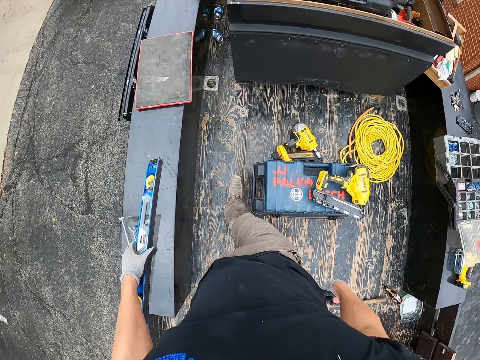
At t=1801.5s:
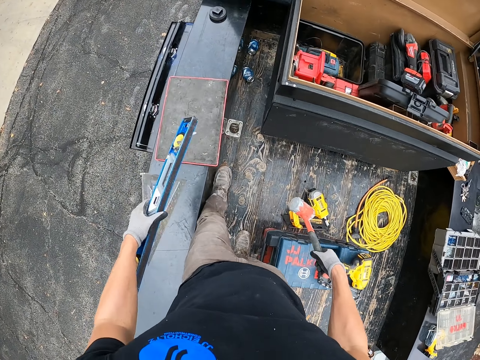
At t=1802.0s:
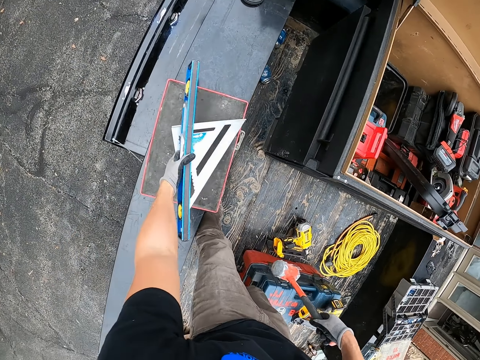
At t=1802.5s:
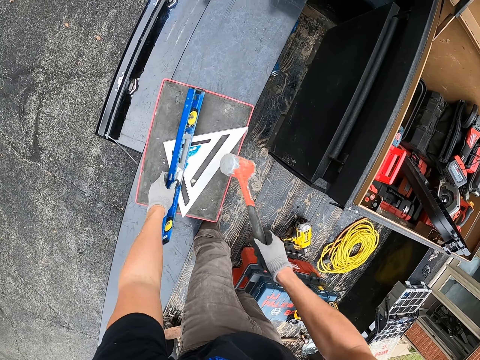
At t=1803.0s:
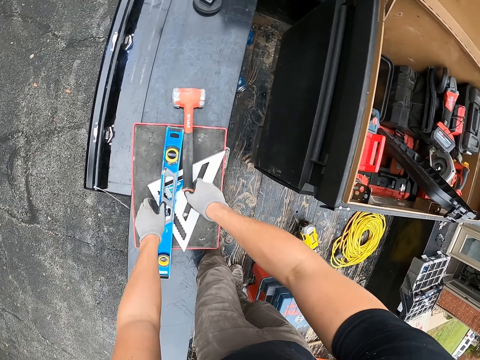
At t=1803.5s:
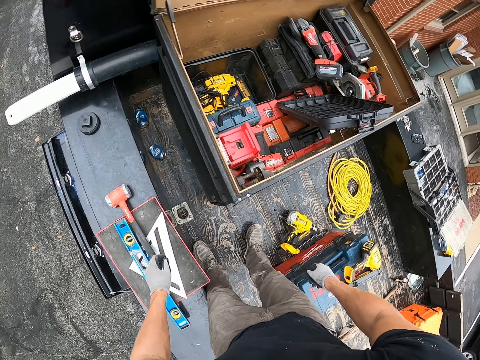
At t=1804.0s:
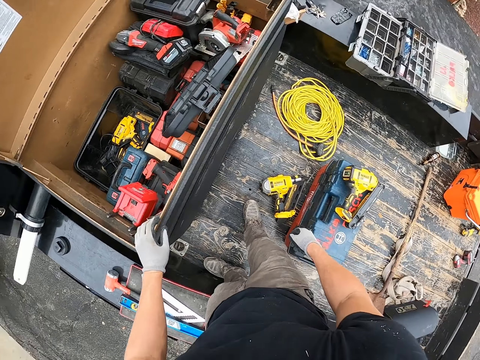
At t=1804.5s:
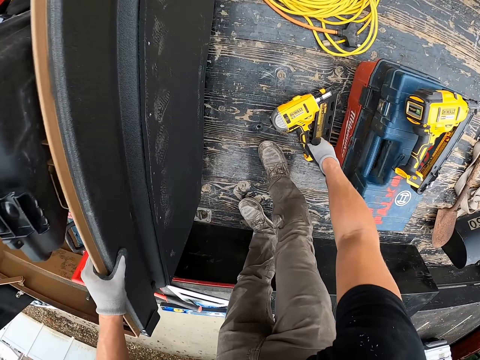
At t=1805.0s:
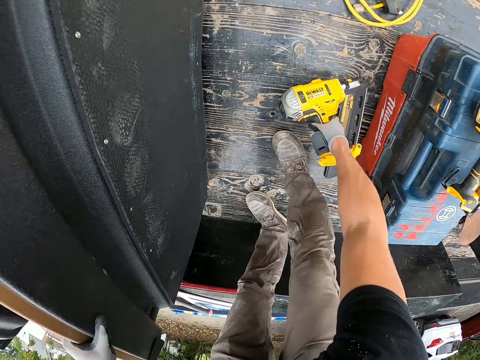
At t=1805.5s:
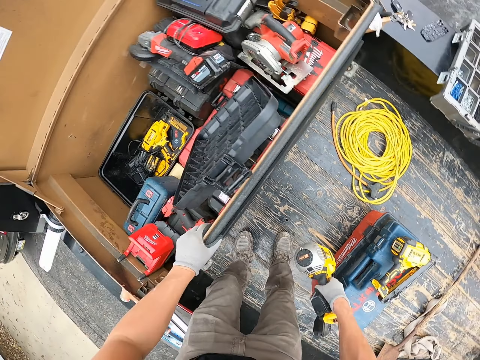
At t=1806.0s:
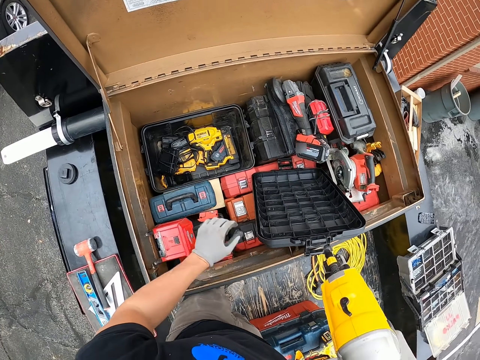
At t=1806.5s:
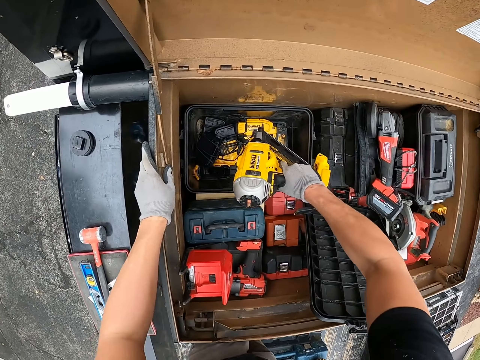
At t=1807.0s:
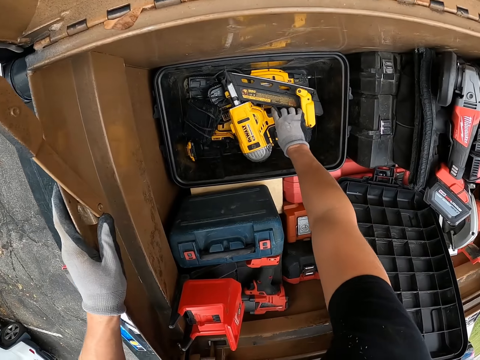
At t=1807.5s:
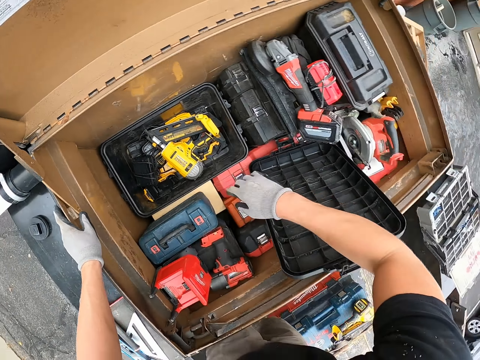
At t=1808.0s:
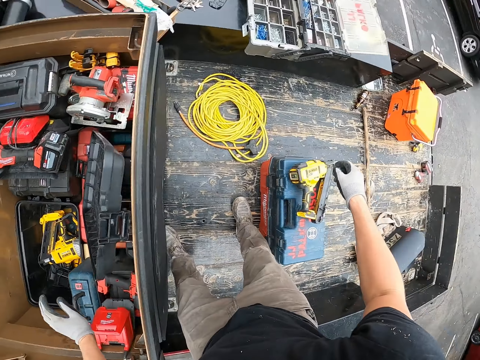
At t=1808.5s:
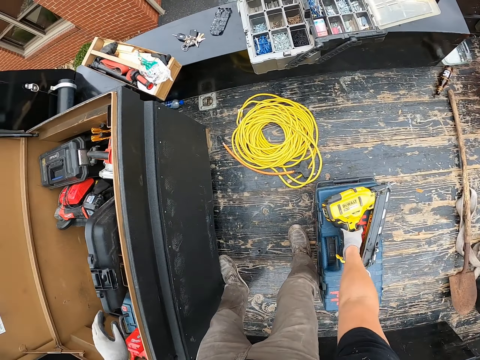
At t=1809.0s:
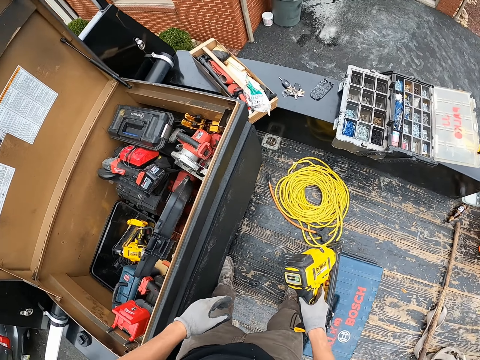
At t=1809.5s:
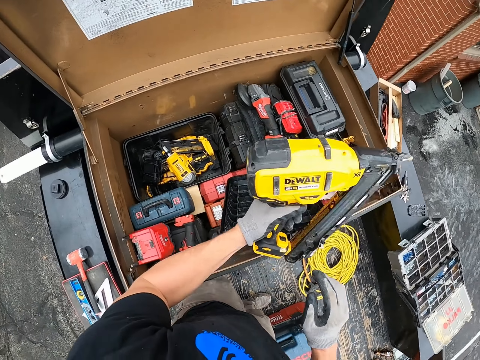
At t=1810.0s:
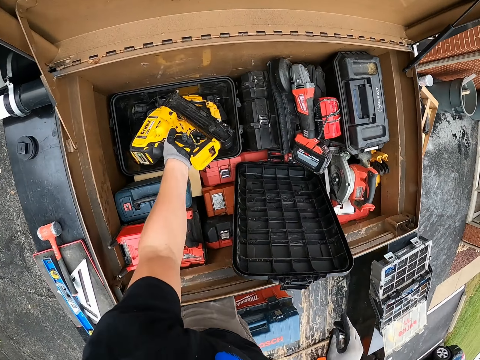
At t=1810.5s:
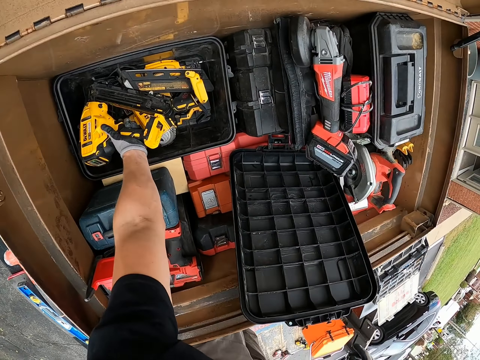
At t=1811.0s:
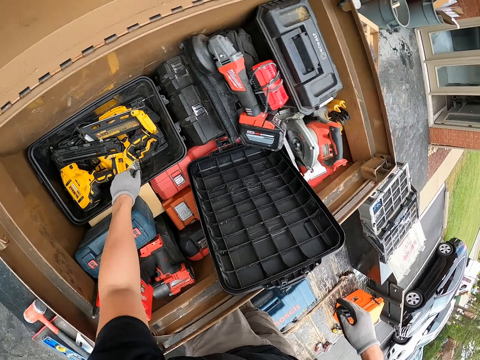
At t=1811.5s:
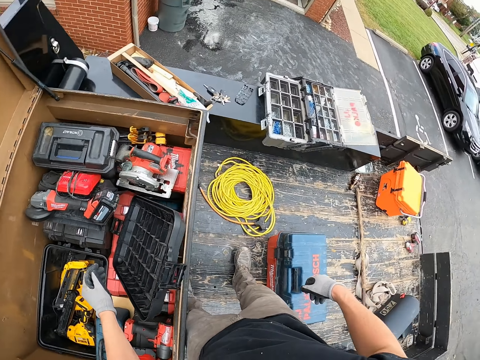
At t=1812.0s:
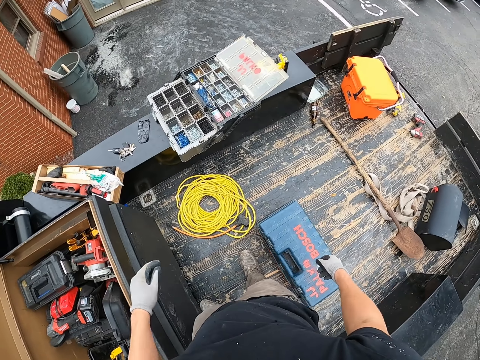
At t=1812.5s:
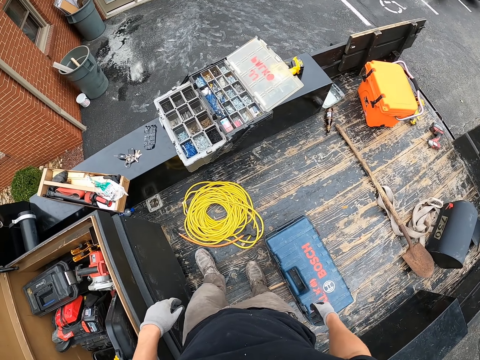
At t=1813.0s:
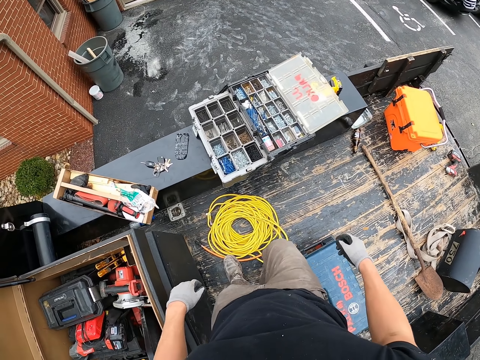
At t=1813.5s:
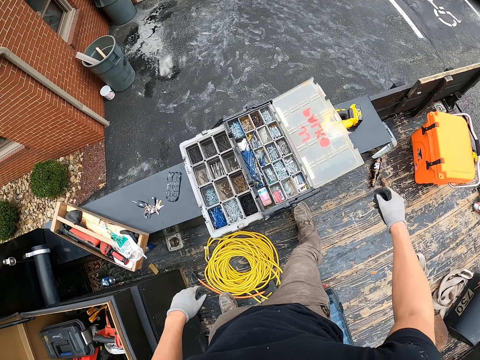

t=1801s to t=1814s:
The camera wearer places the box spirit level on the side of the truck. They place the carpenter square on the side of the truck. They place the hammer on the side of the truck. They pick an oscillating tool. They put the oscillating tool in the tool box organizer. They pick a drill. They put the drill in the tool box organizer.

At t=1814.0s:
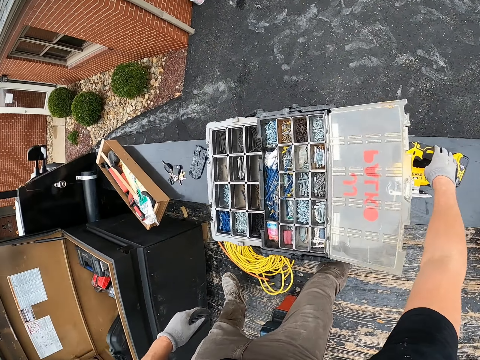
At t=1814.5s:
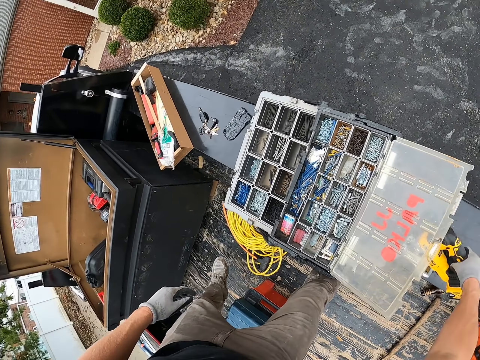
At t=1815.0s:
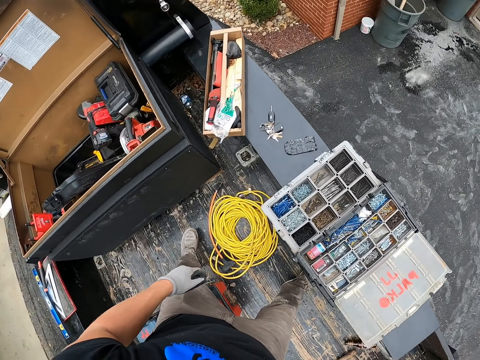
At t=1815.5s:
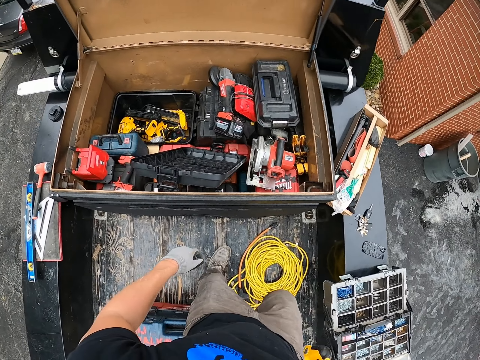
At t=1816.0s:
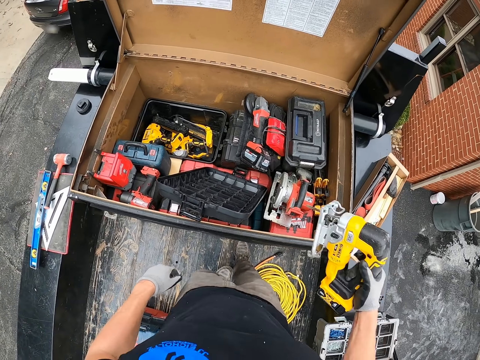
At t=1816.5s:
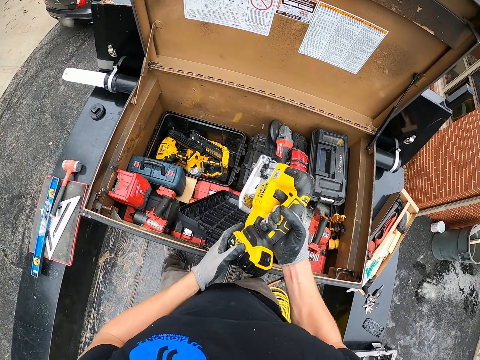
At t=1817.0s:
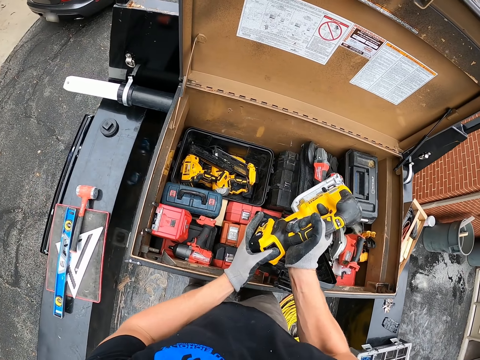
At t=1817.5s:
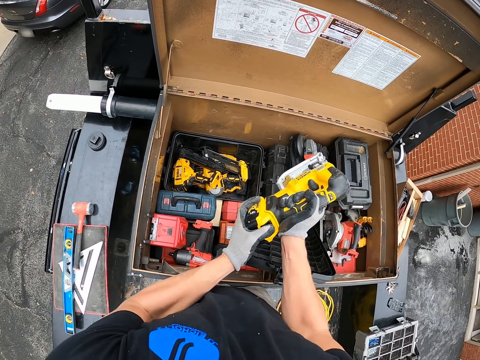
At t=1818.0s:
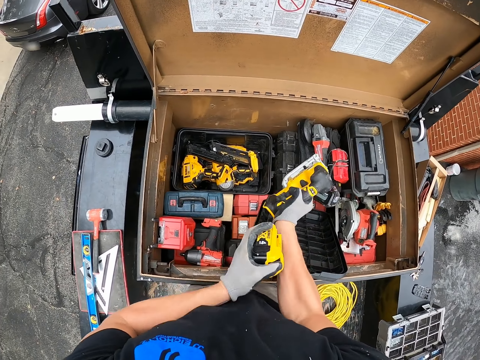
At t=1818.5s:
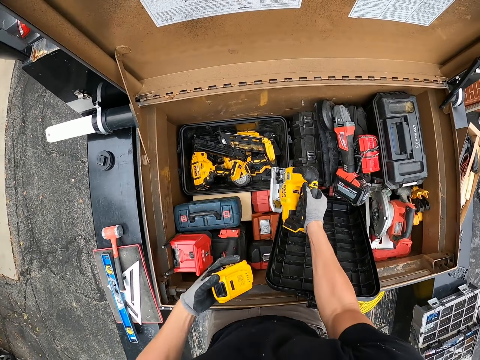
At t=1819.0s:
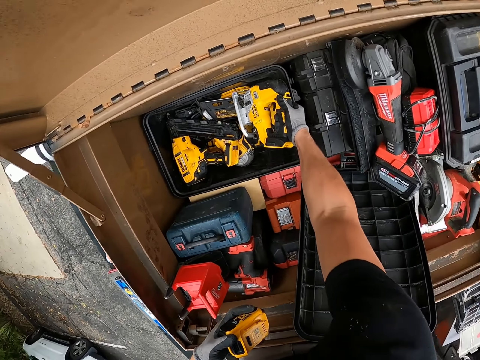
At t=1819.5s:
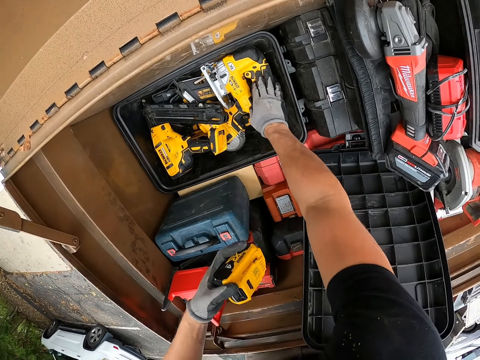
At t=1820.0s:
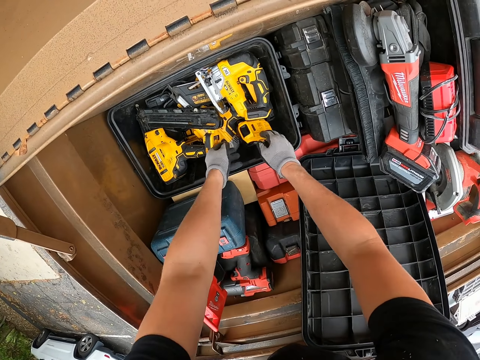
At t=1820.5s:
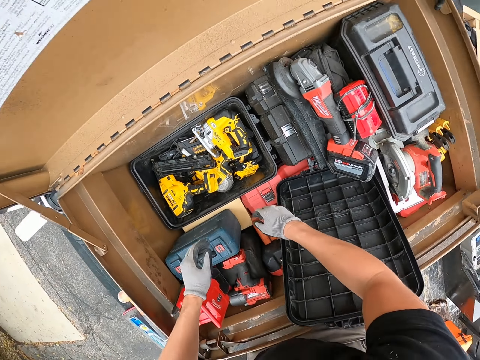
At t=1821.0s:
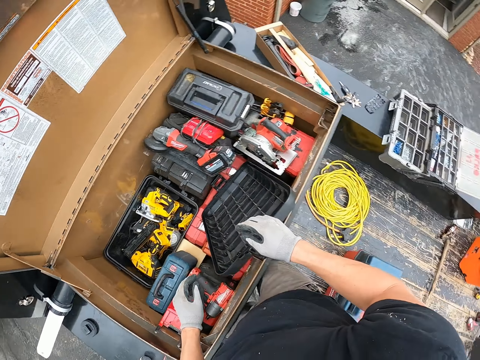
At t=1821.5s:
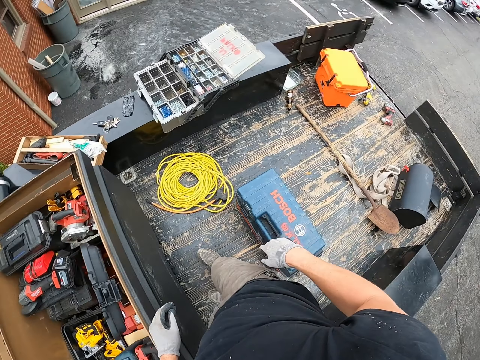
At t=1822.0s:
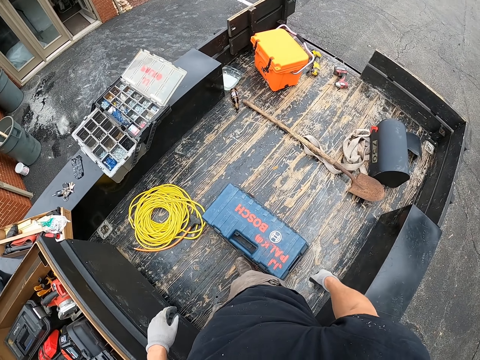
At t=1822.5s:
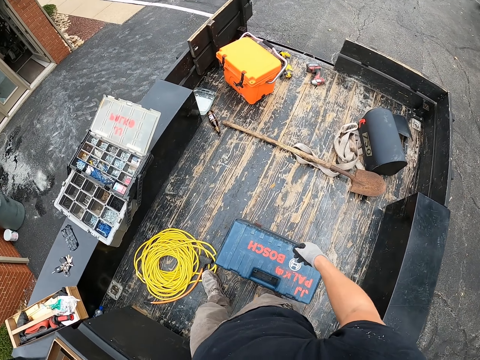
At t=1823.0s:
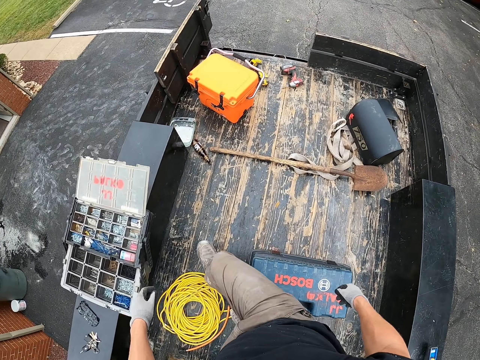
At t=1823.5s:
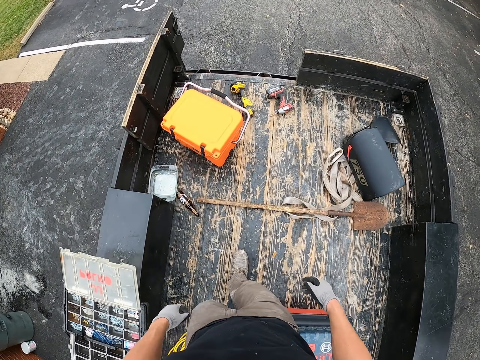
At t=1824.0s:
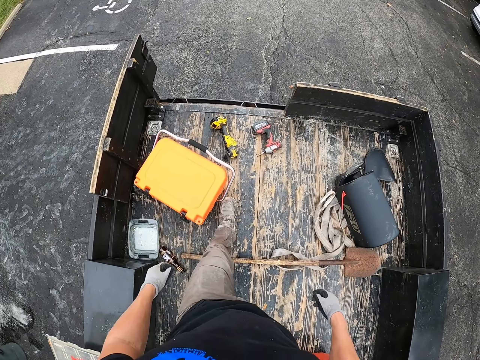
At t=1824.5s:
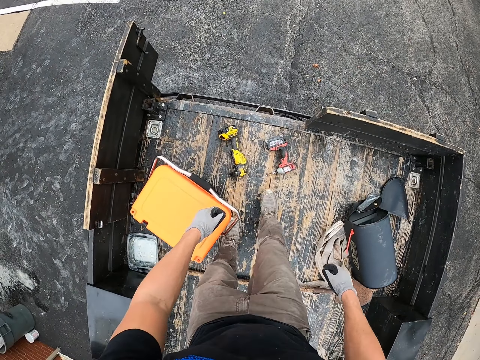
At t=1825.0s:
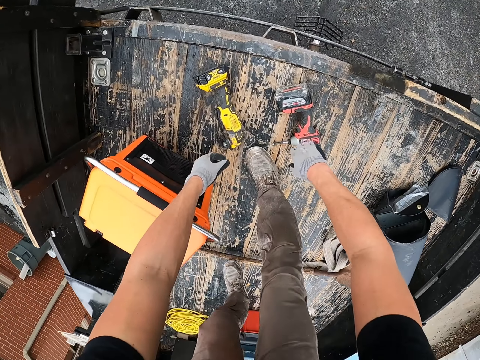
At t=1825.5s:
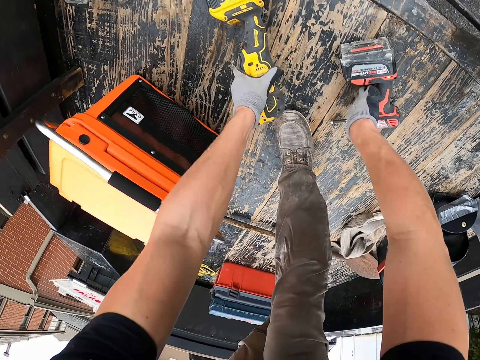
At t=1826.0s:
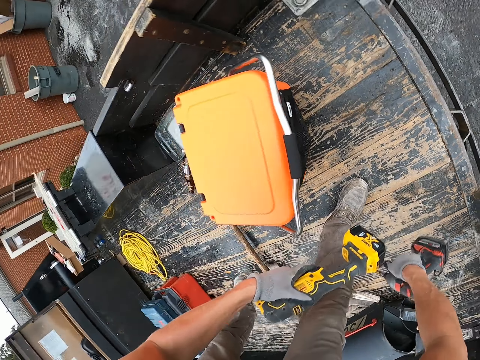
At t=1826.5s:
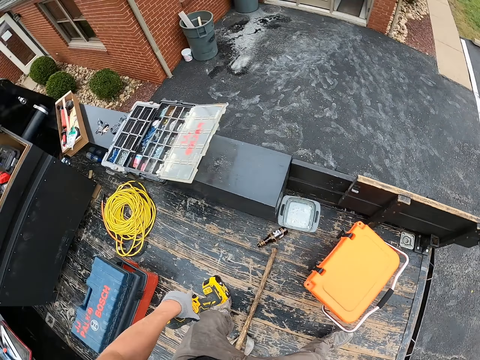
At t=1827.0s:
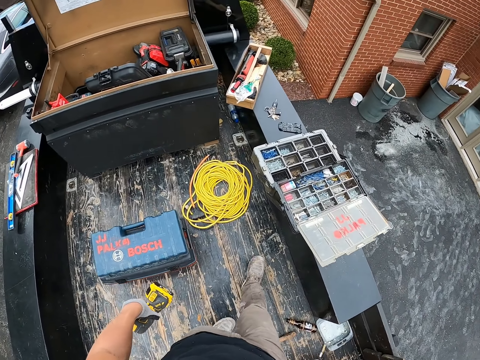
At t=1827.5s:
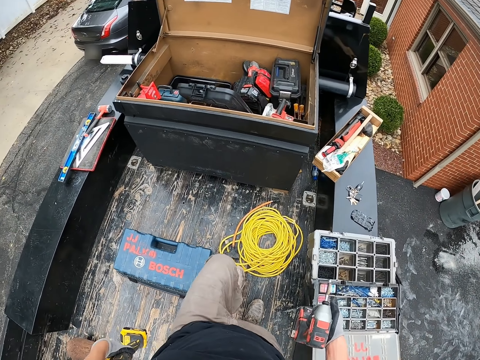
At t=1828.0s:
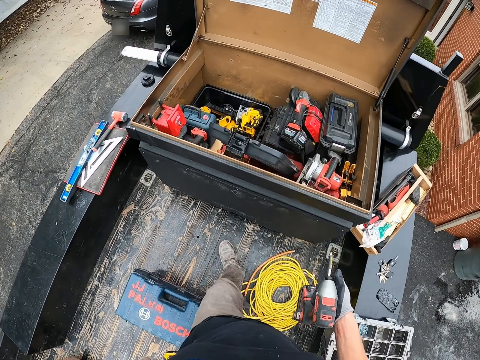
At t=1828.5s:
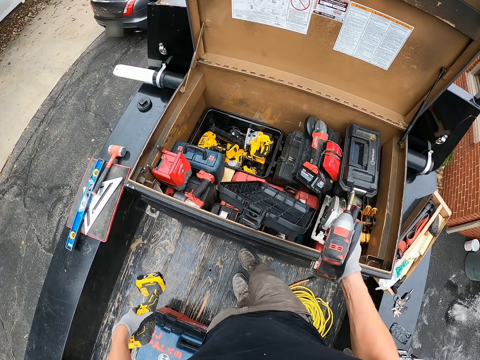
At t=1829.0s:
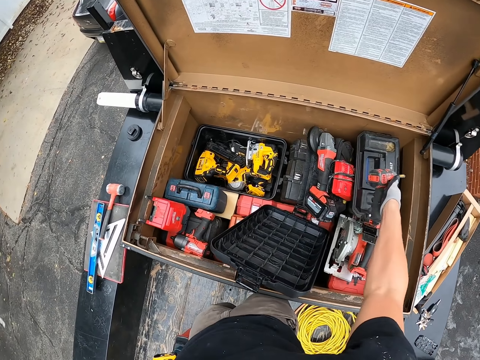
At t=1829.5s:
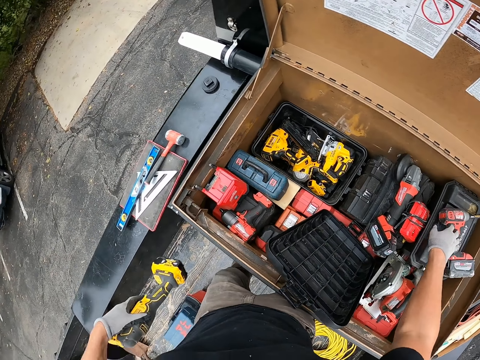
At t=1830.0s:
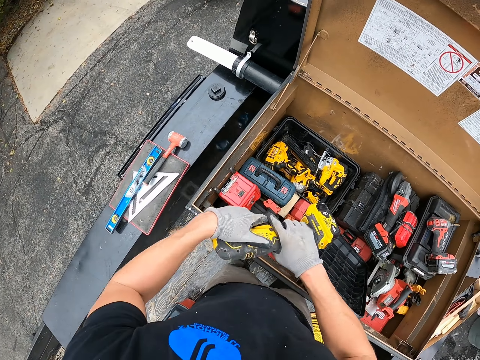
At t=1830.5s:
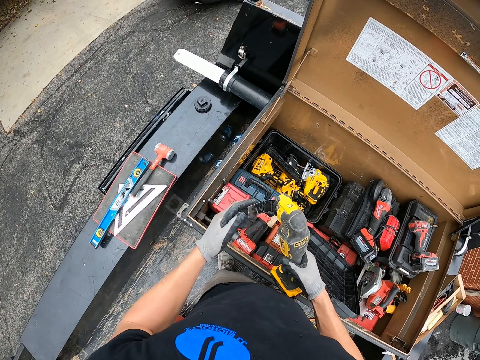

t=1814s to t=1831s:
The camera wearer picks something. They put something in the tool box organizer. They pick something. They put something in the tool box organizer.
